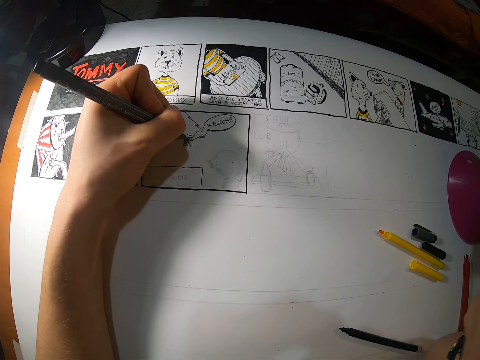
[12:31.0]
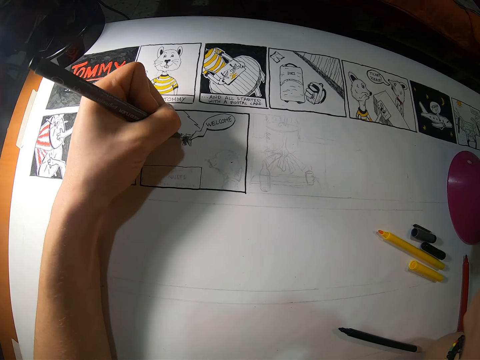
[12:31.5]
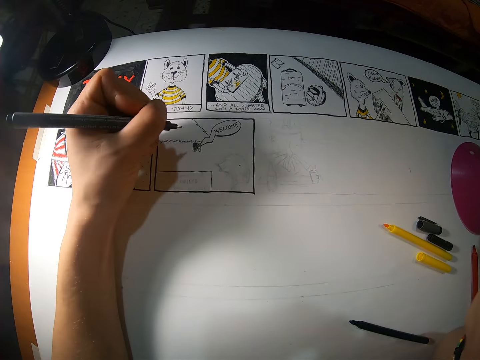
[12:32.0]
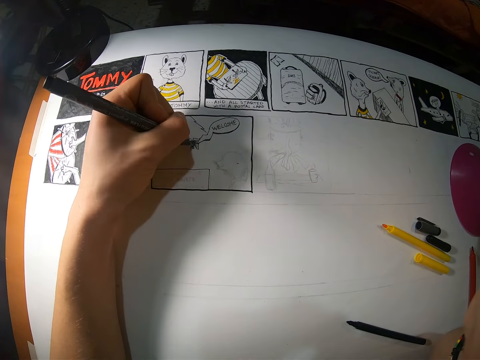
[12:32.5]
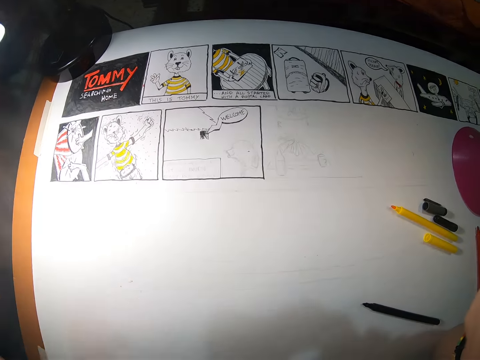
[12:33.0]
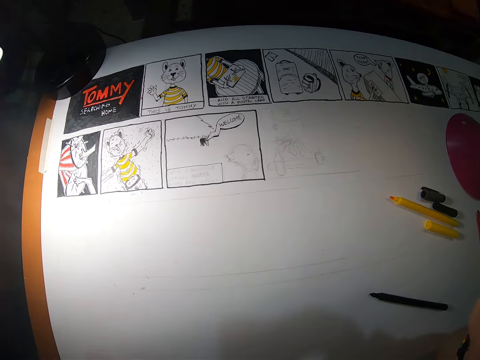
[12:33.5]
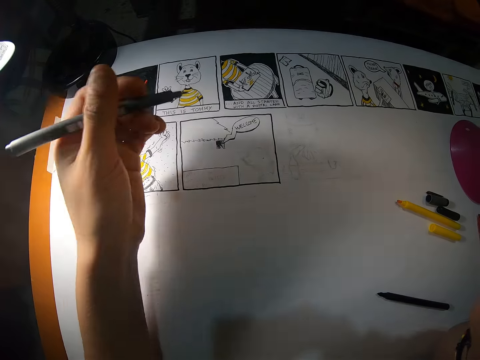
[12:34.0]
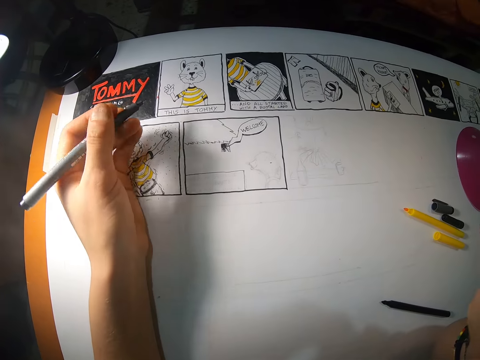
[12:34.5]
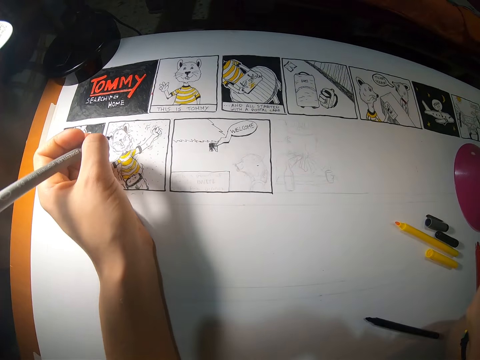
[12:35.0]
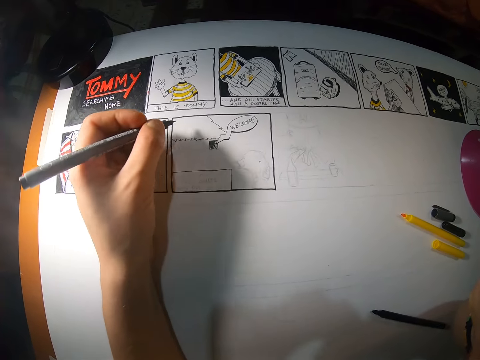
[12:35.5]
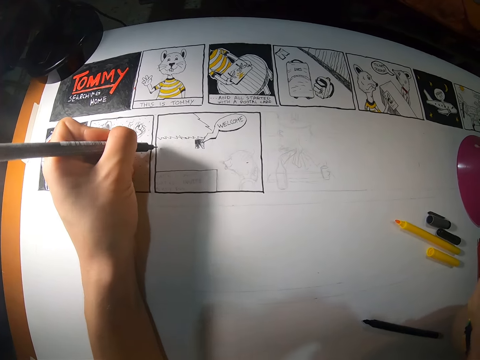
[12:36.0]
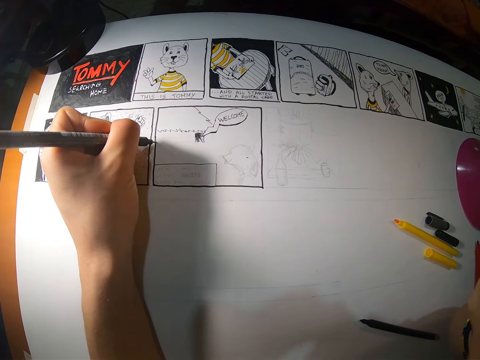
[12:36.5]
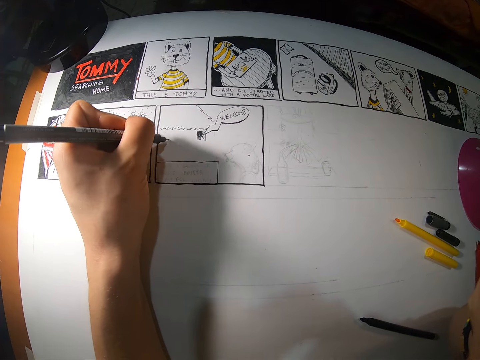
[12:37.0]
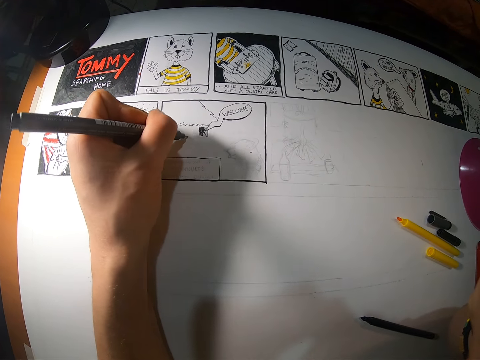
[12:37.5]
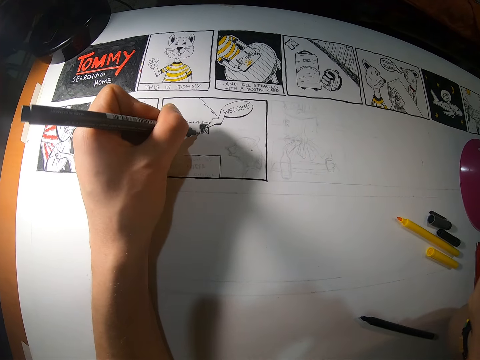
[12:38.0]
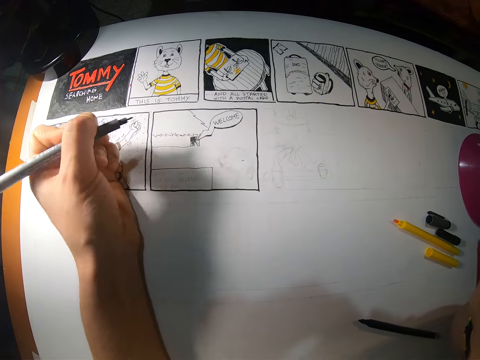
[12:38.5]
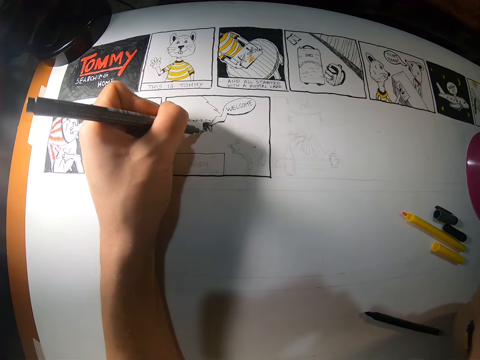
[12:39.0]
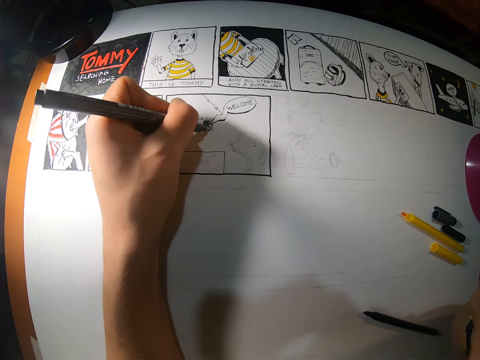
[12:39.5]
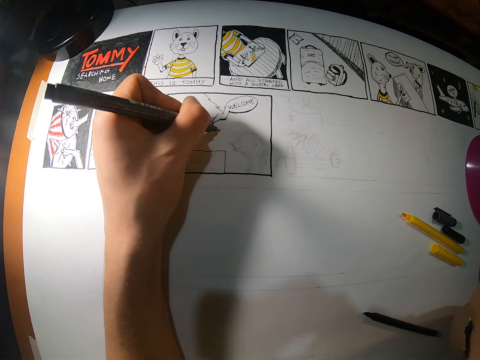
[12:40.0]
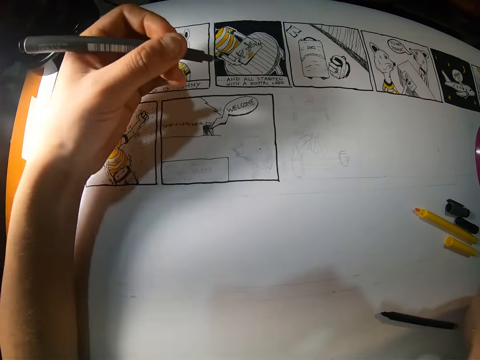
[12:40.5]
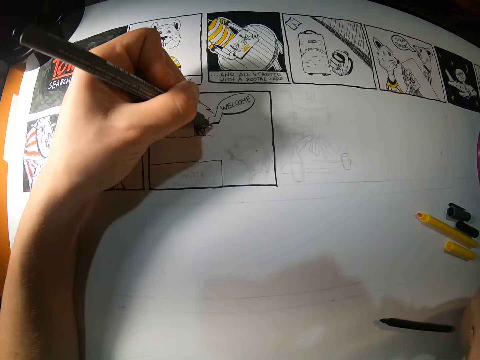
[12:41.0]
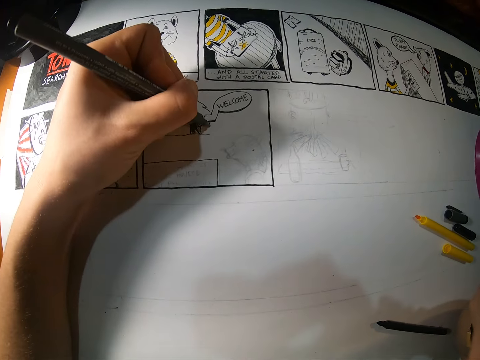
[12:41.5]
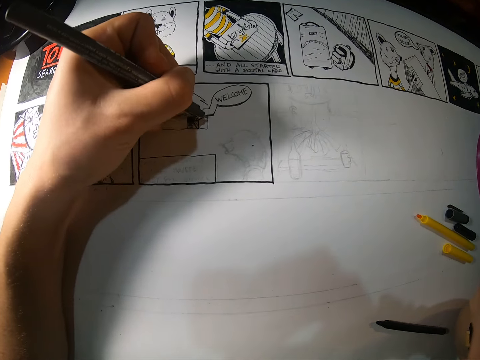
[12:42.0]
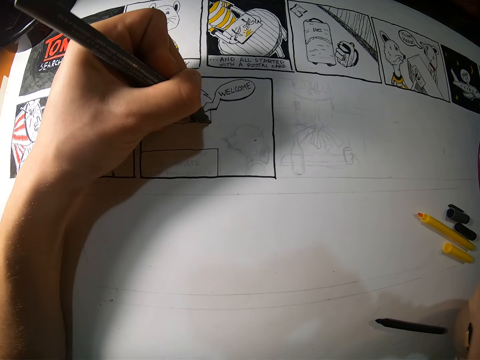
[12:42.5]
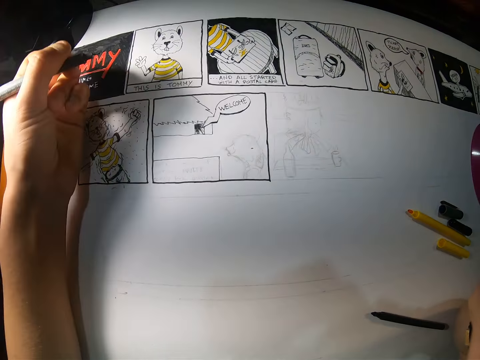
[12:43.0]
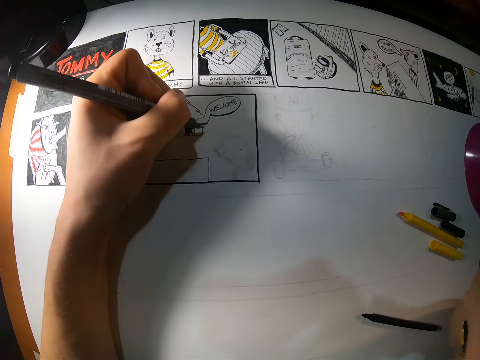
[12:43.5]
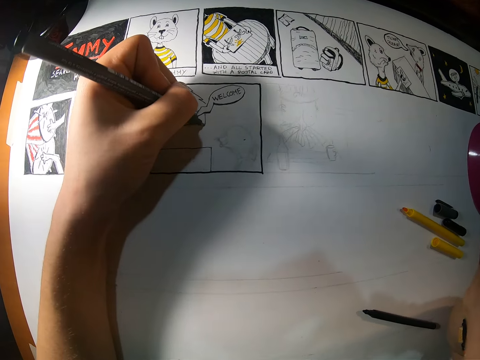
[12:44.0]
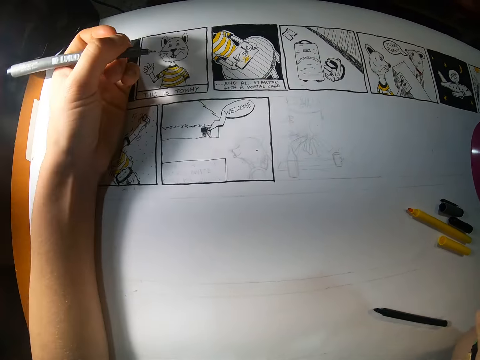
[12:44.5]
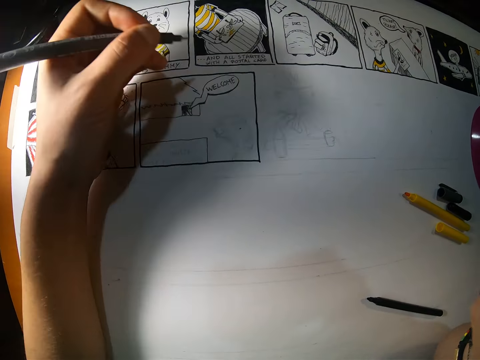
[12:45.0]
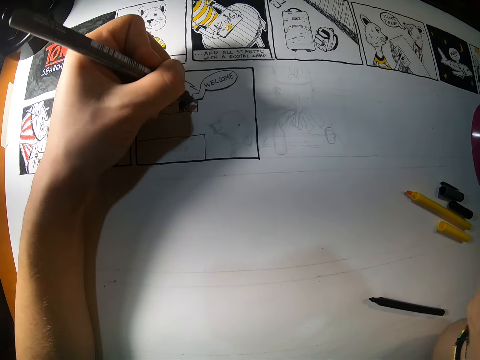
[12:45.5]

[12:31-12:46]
The camera wearer touches his face with his left hand. He draws with the colored pencil or pen on the drawing board with his left hand. He holds the pen.

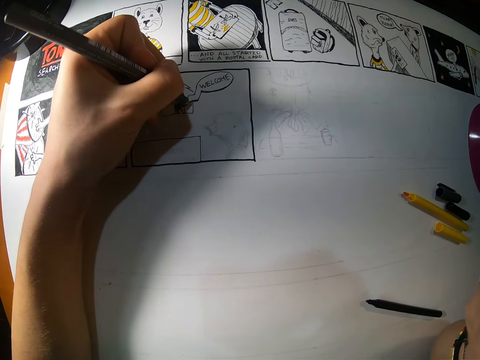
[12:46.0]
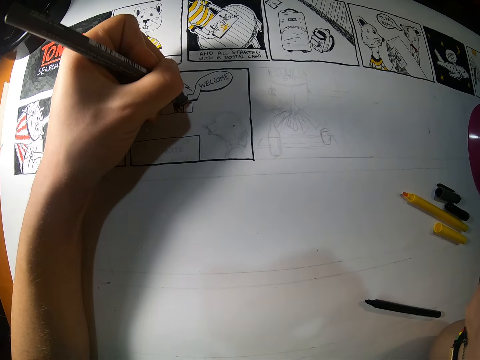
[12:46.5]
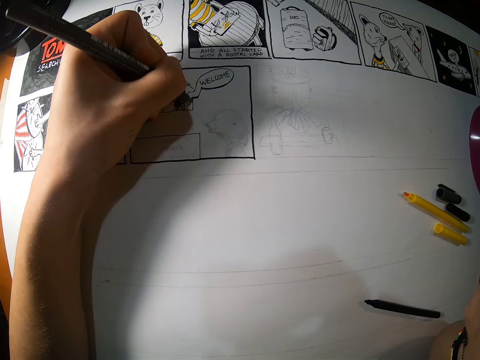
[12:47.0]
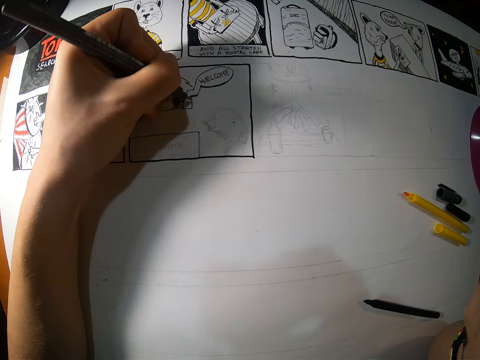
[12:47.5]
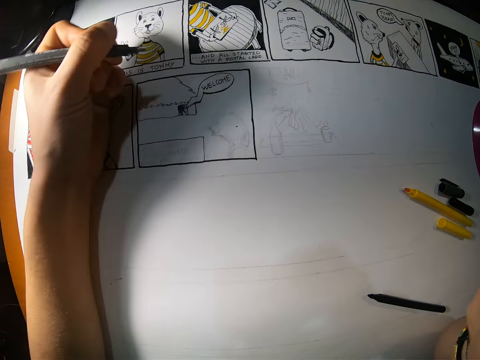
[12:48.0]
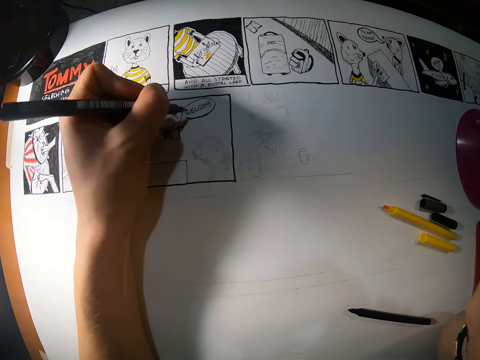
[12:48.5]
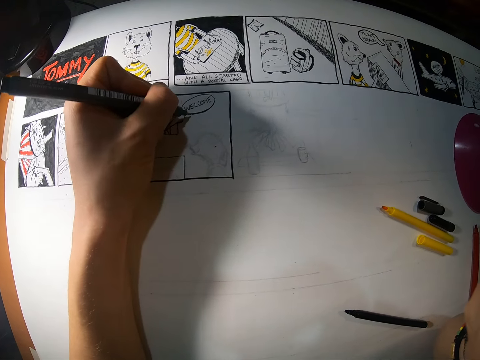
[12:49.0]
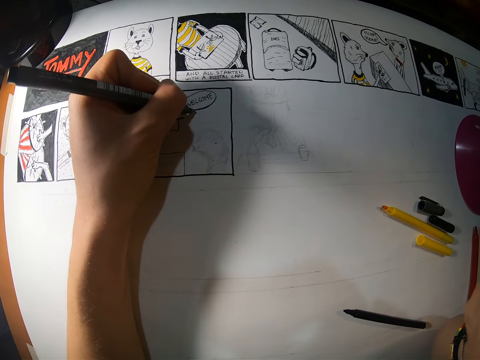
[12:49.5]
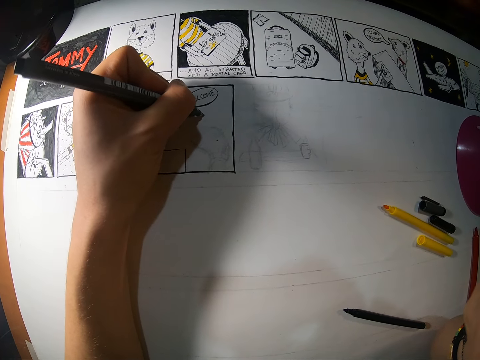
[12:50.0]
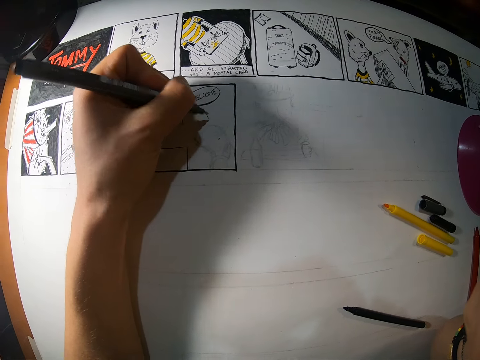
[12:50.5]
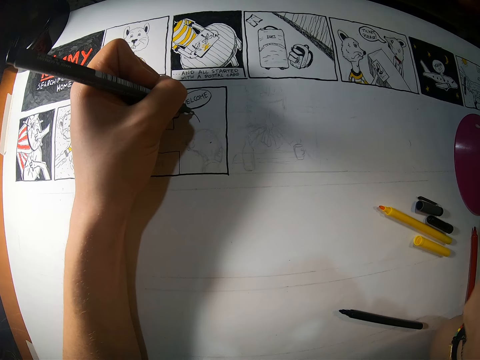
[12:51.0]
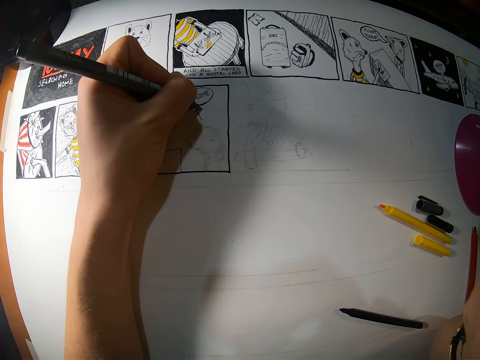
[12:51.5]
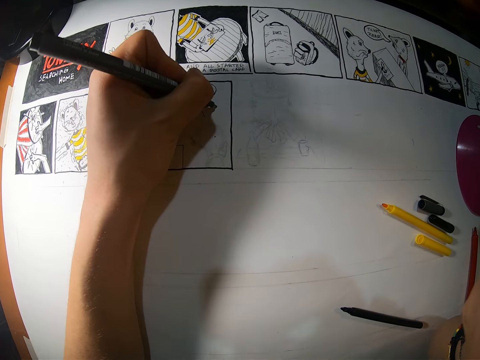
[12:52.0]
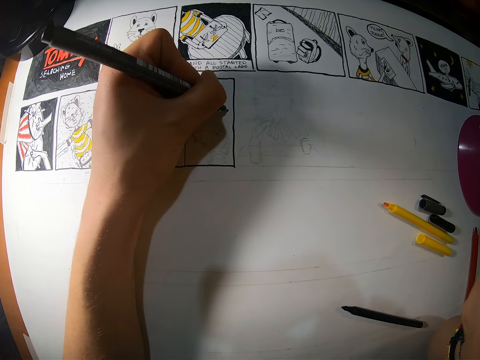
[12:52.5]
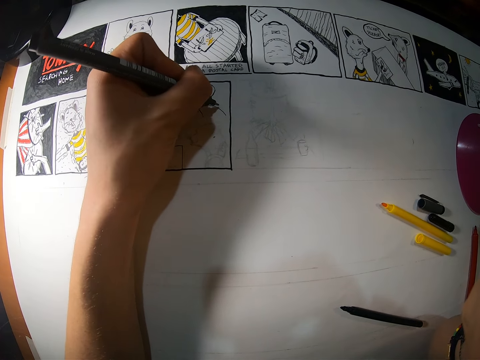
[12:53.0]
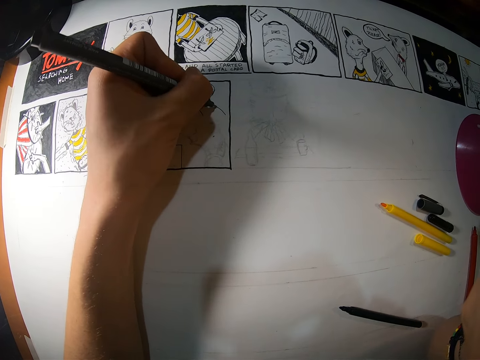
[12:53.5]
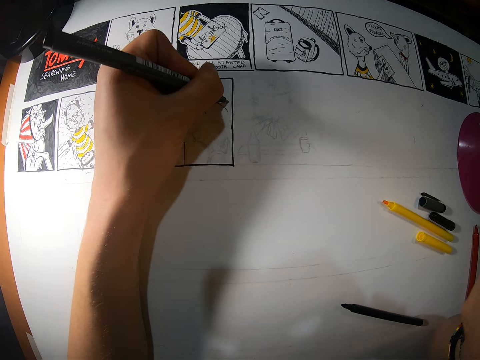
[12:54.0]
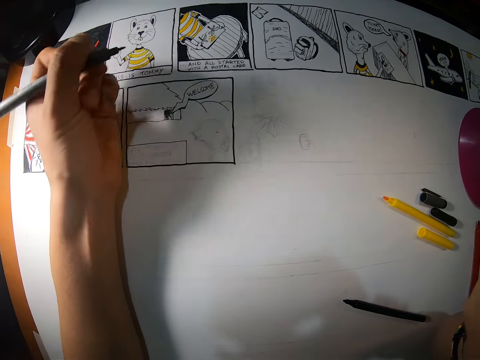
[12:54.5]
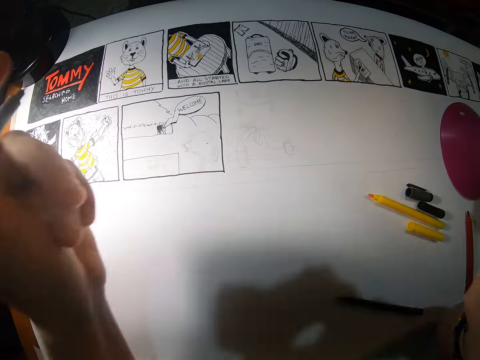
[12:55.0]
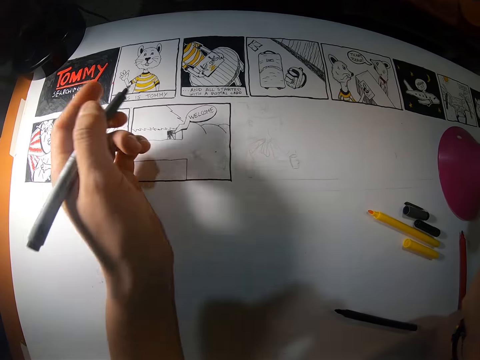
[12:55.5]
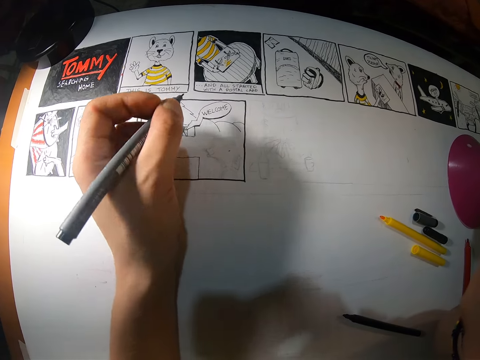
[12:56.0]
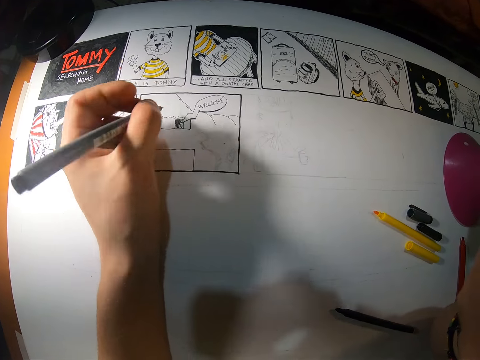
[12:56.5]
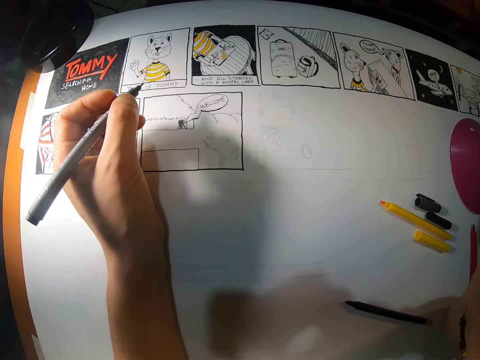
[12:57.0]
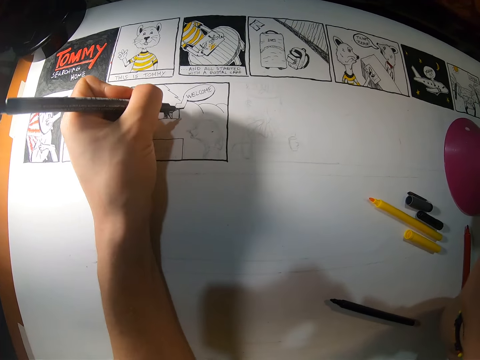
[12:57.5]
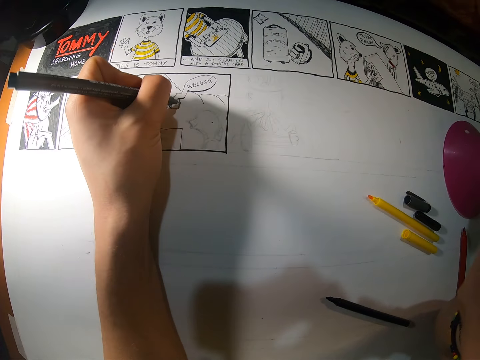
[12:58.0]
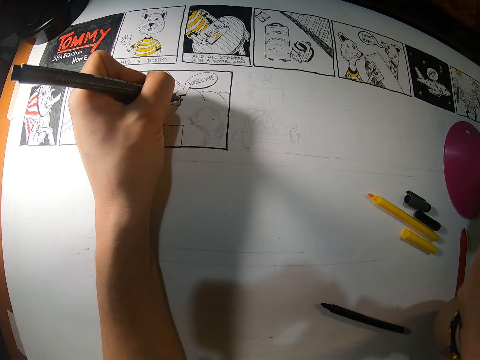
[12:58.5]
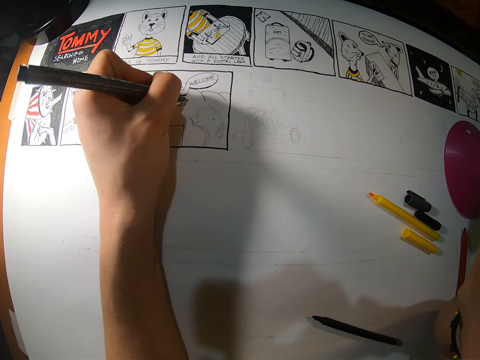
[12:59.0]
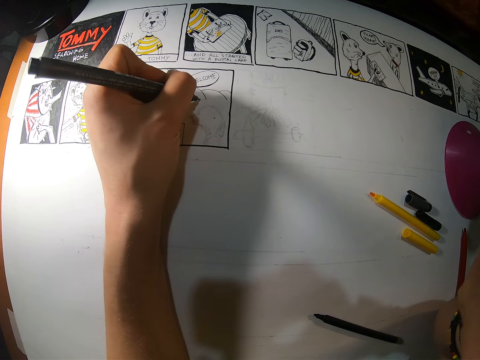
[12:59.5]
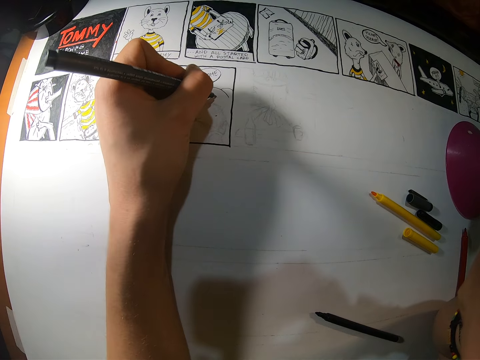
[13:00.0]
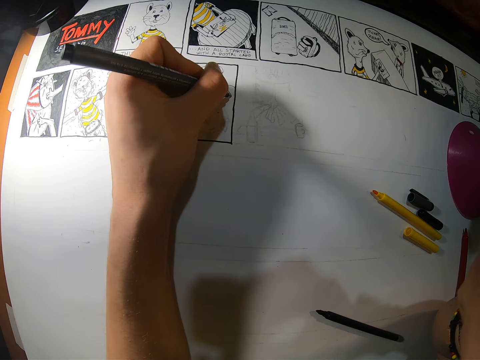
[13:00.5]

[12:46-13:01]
The camera wearer moves a hand from a drawing. He touches his face. He draws on a book.
